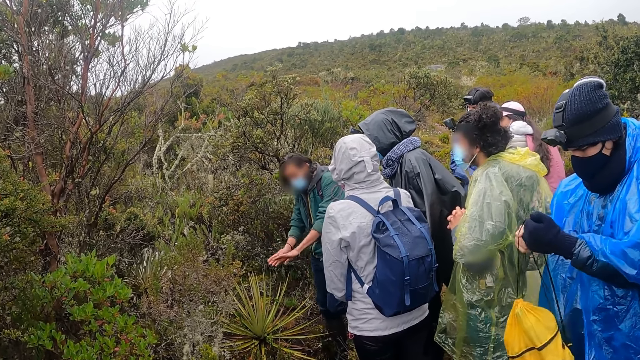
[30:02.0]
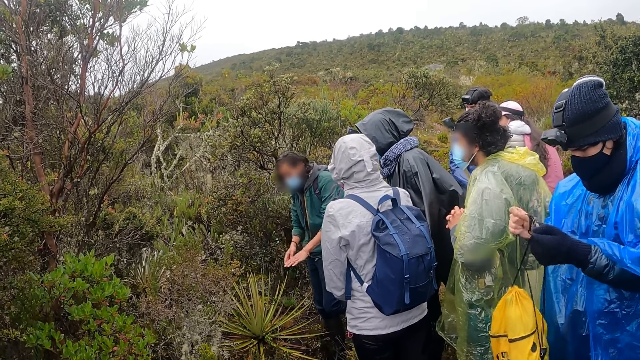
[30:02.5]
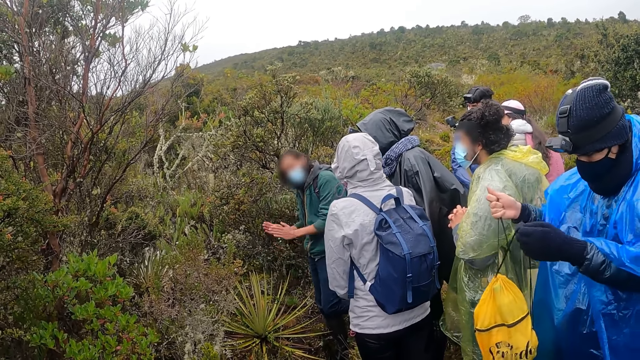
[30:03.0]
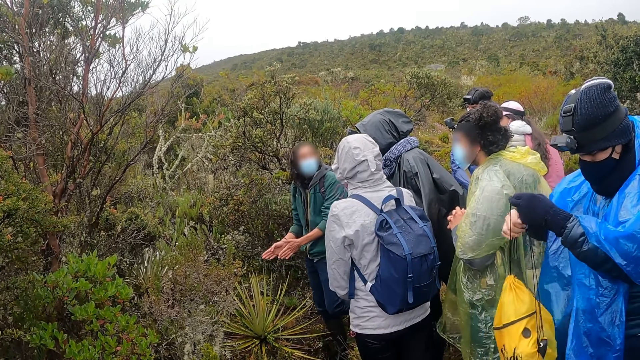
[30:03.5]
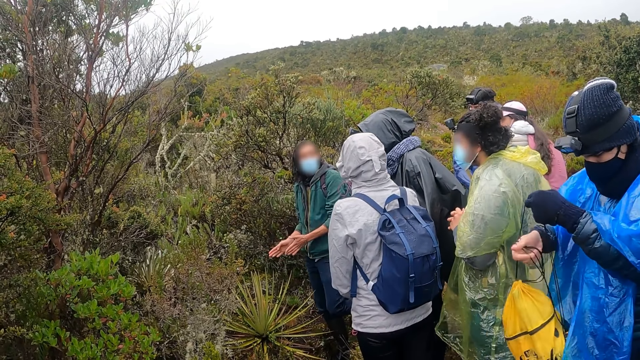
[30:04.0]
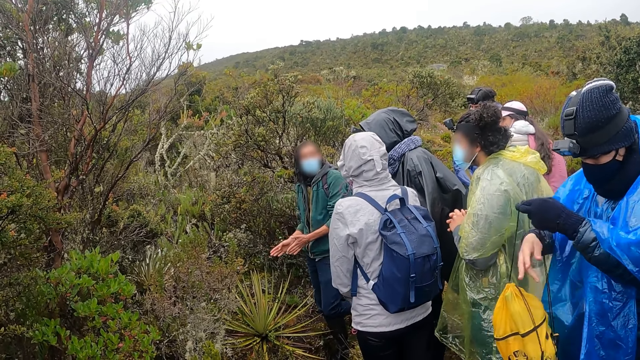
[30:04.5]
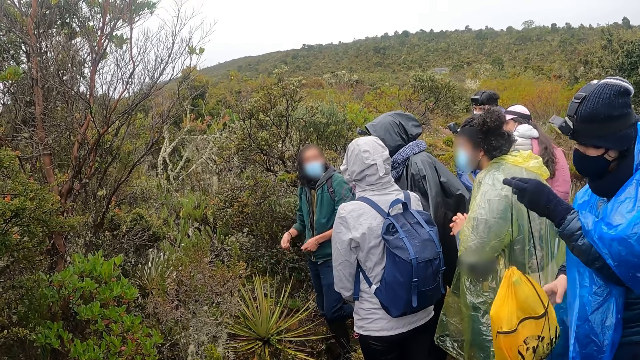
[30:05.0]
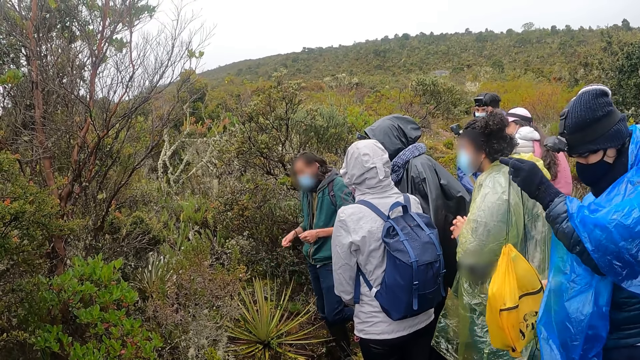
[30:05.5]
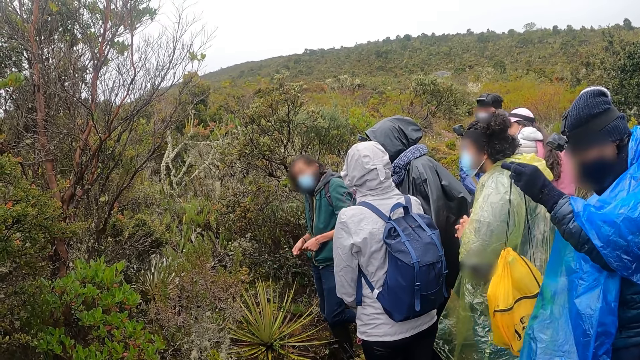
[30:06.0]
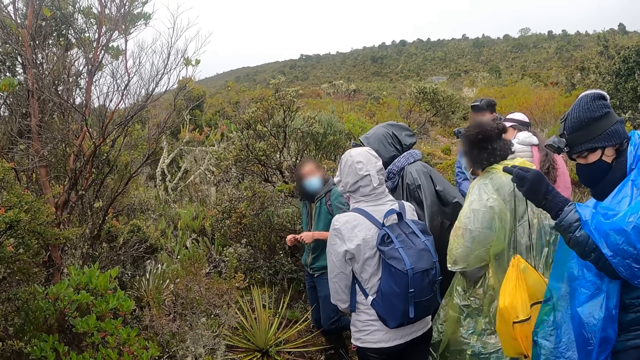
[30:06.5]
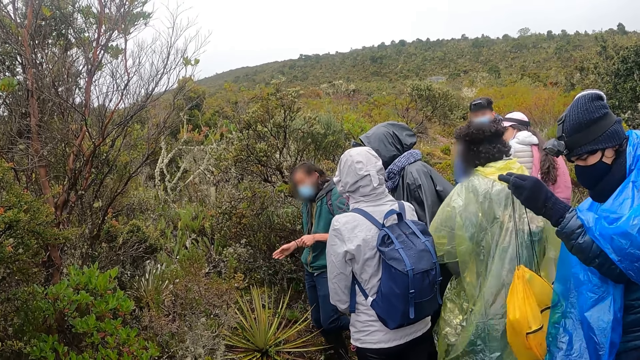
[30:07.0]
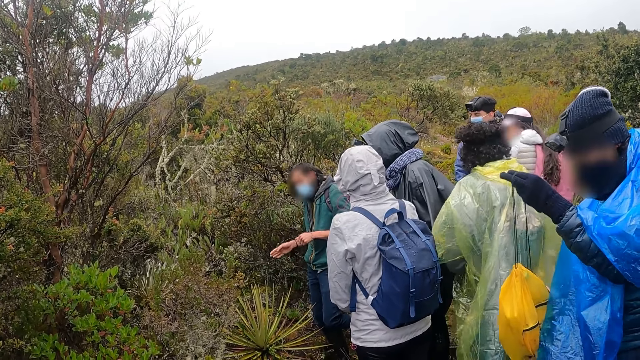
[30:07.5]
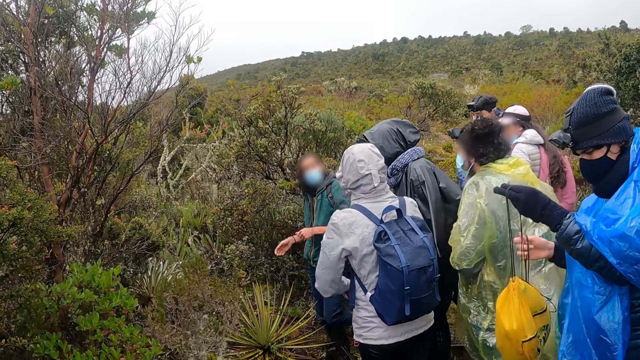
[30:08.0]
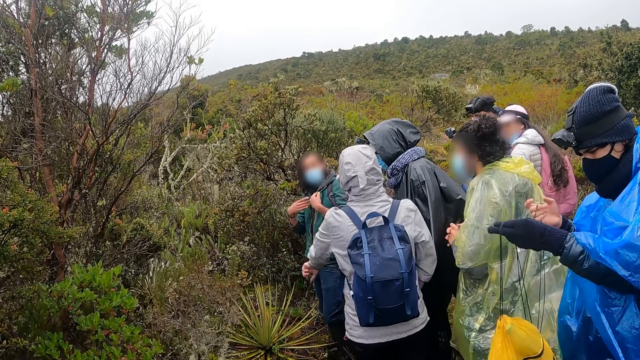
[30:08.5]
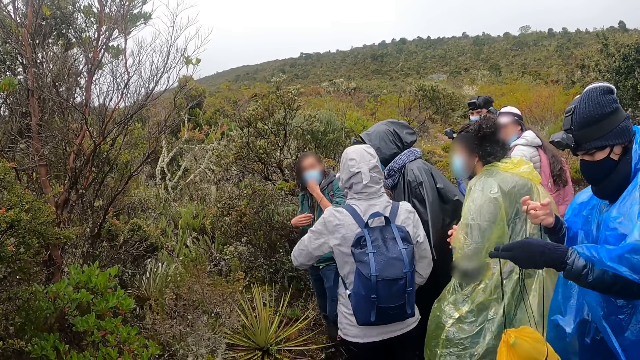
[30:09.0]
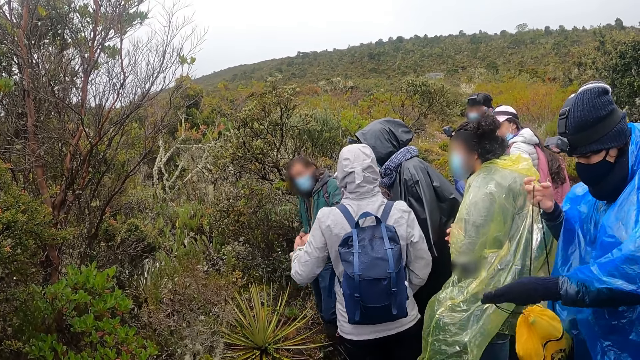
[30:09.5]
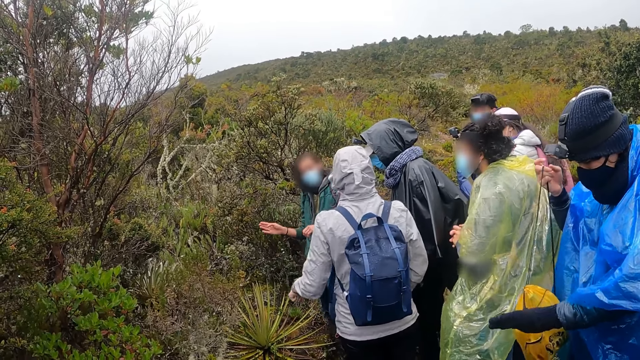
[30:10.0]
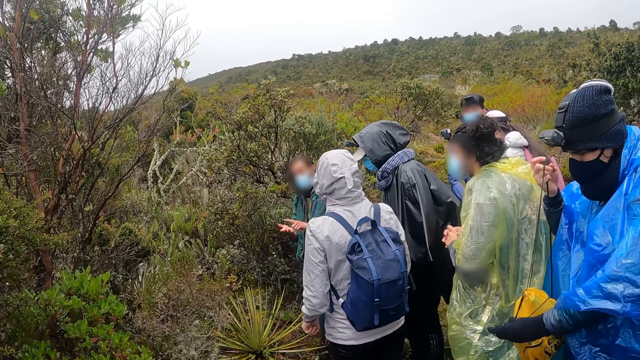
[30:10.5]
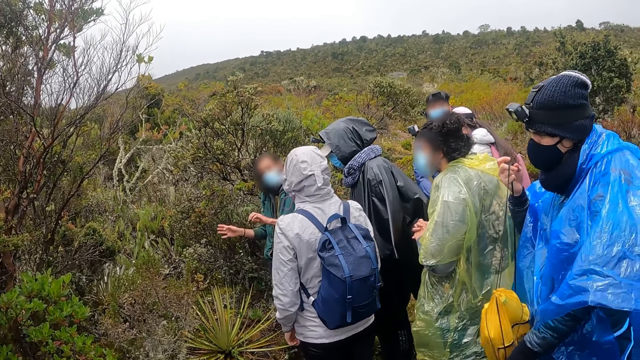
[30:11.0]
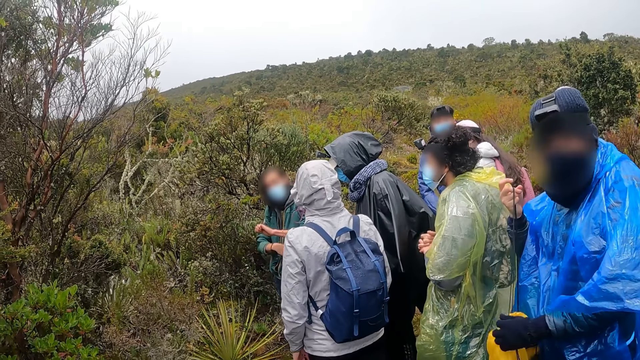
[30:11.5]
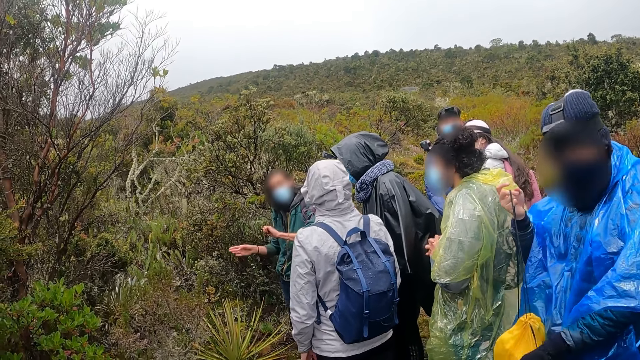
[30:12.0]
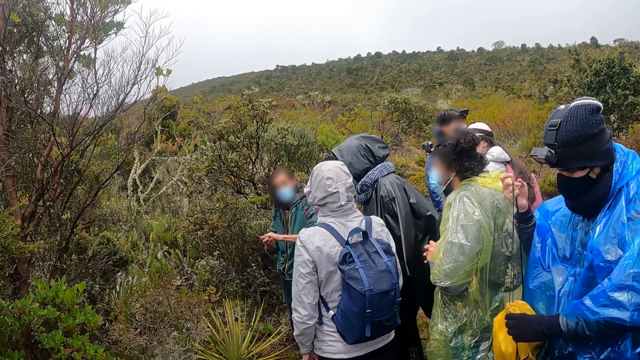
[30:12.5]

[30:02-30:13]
A man looks in the bag. Another man converses.

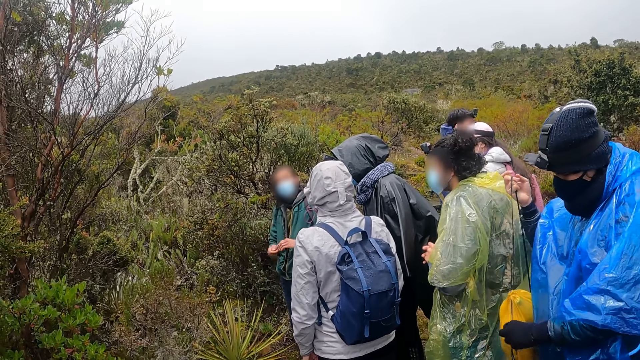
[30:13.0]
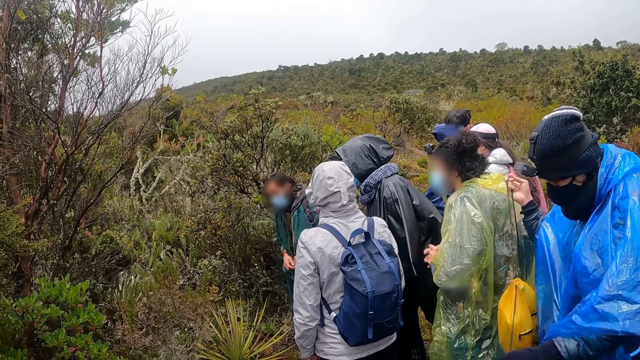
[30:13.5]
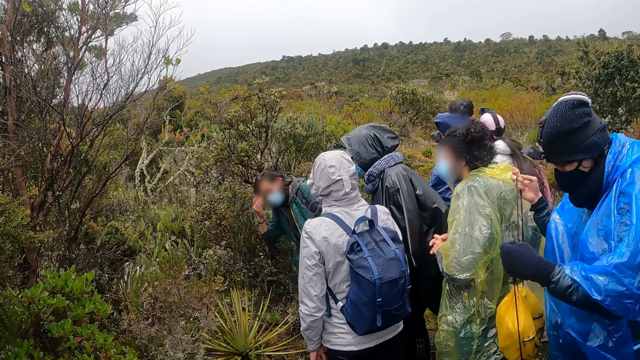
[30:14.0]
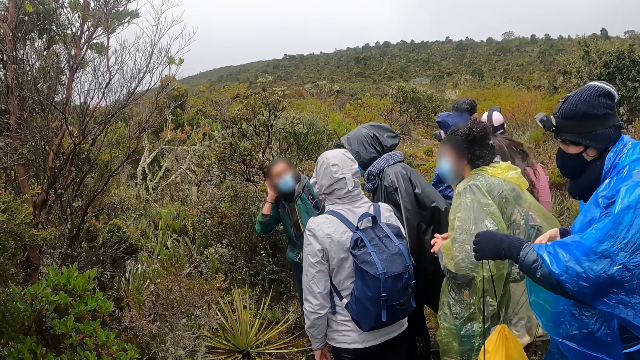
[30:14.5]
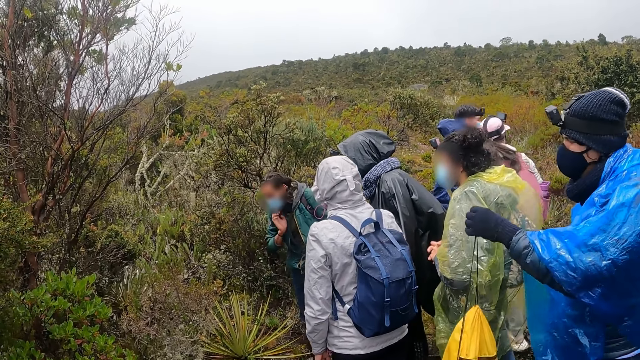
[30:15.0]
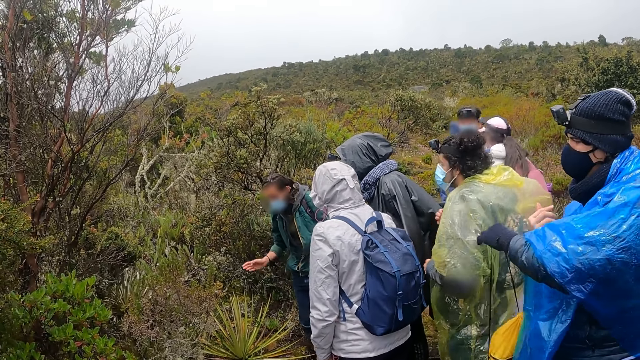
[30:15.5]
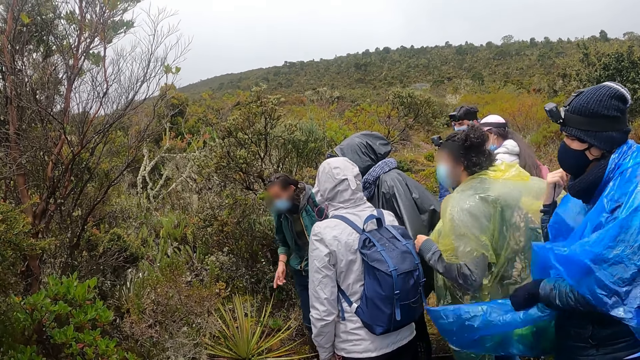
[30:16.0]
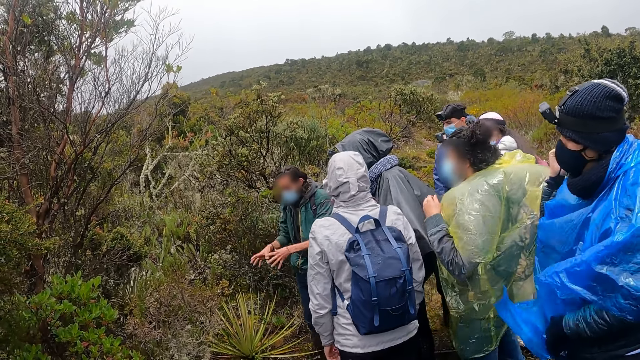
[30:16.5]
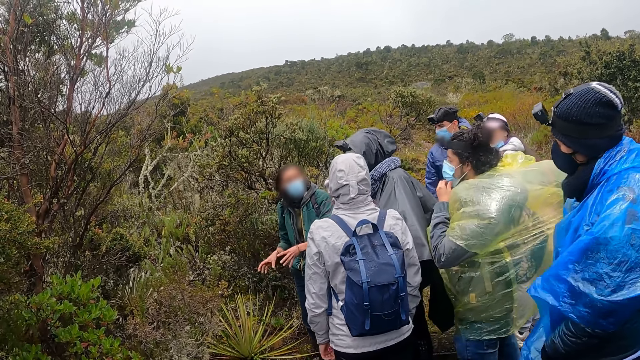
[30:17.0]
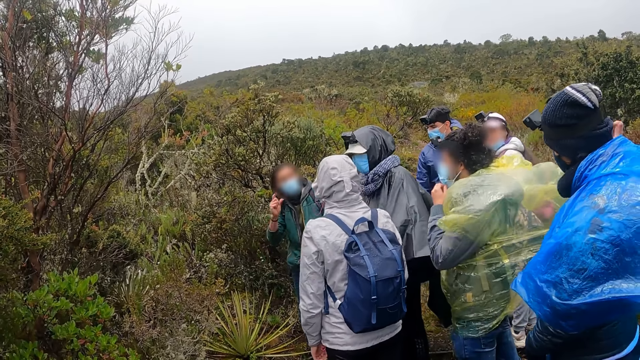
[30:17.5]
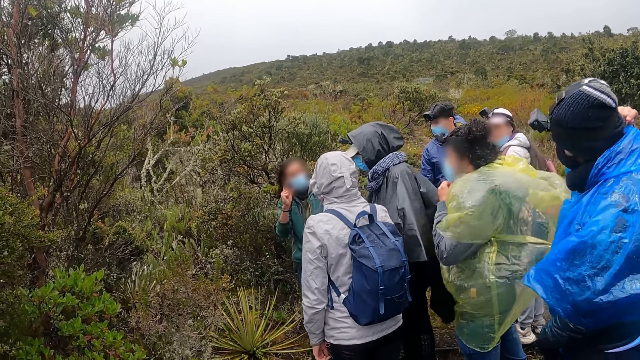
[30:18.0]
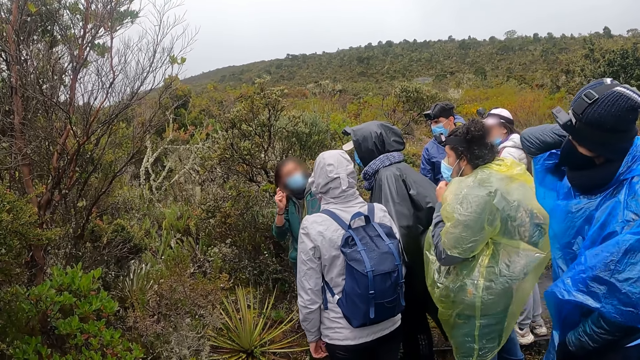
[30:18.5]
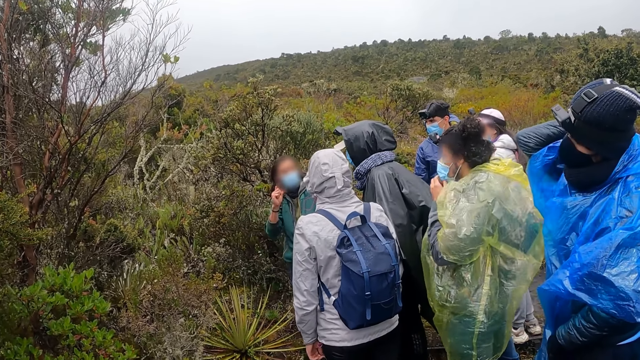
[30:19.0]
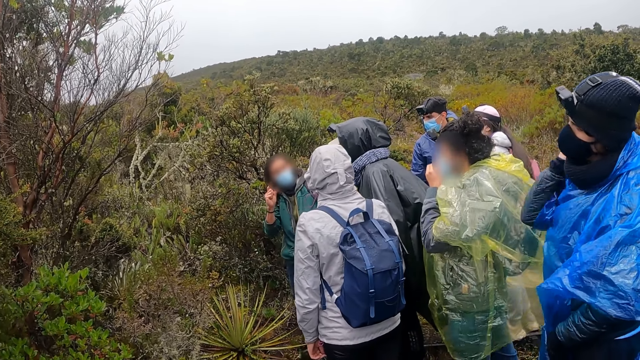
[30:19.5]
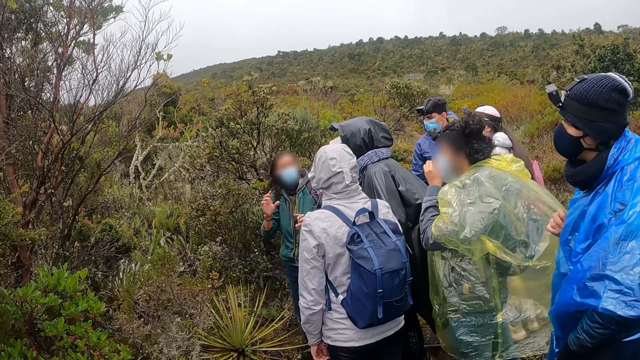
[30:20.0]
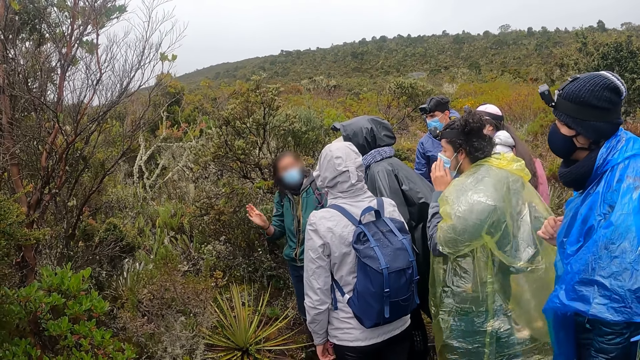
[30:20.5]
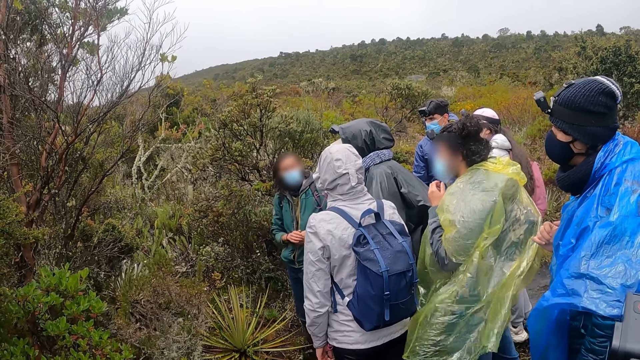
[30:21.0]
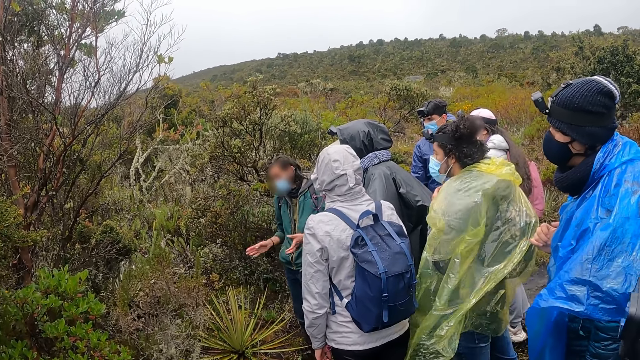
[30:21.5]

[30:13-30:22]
The man hangs the bag on his right shoulder with his right hand. Another man puts down the bag. Another man adjusts the face mask on his face with his left hand. Another man converses.
